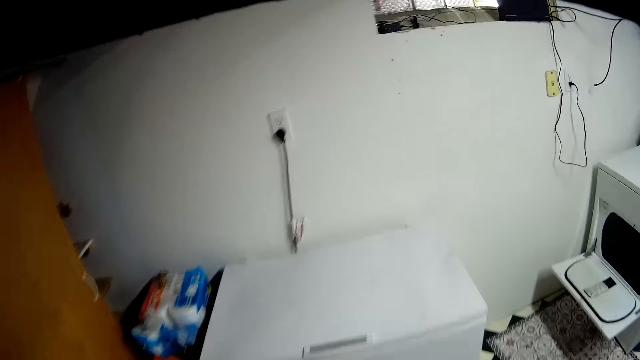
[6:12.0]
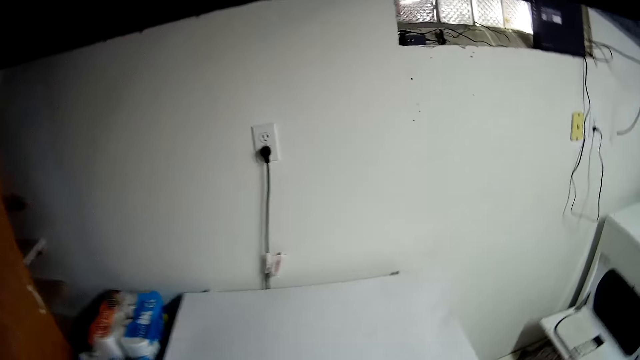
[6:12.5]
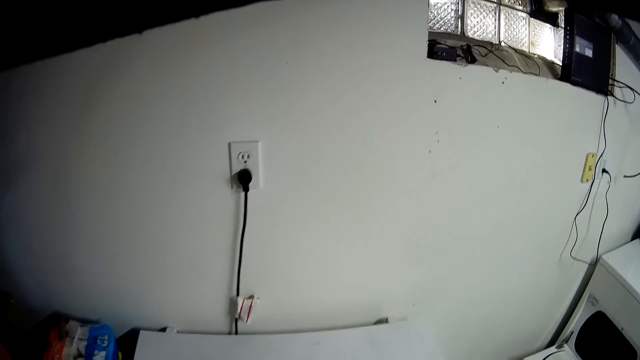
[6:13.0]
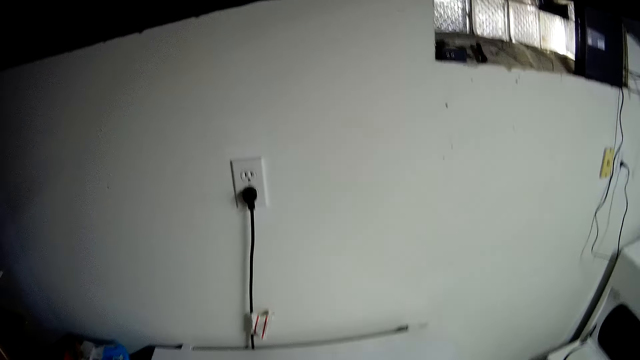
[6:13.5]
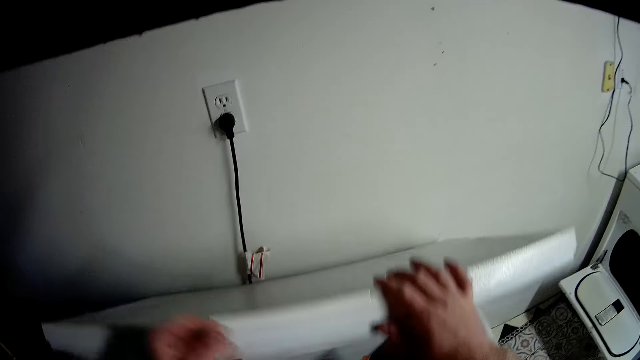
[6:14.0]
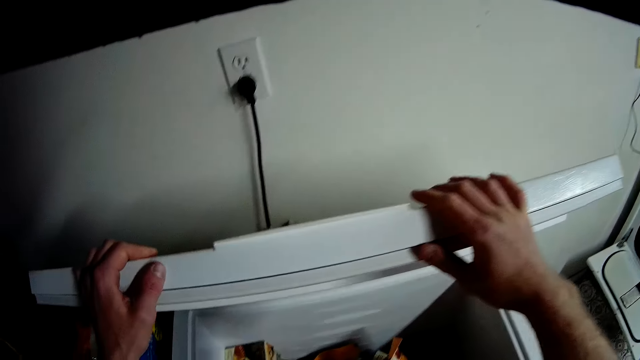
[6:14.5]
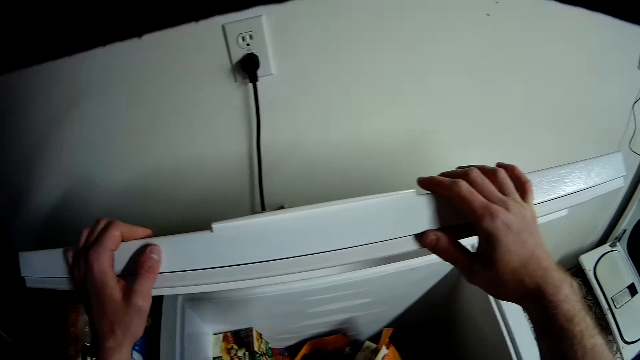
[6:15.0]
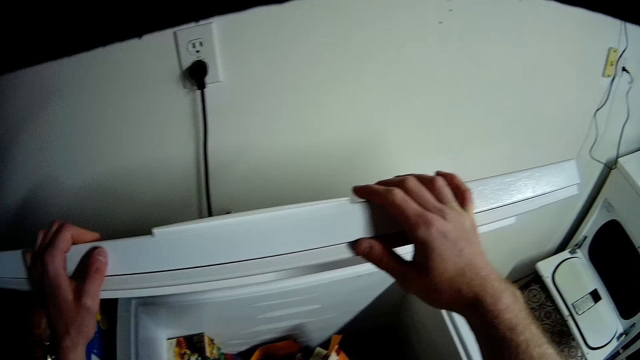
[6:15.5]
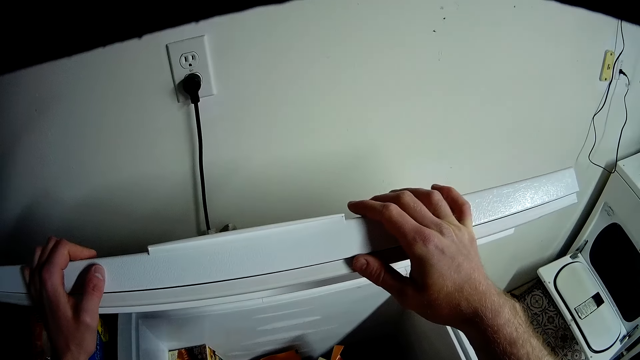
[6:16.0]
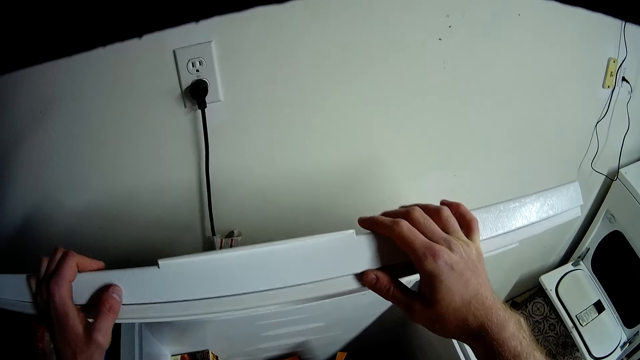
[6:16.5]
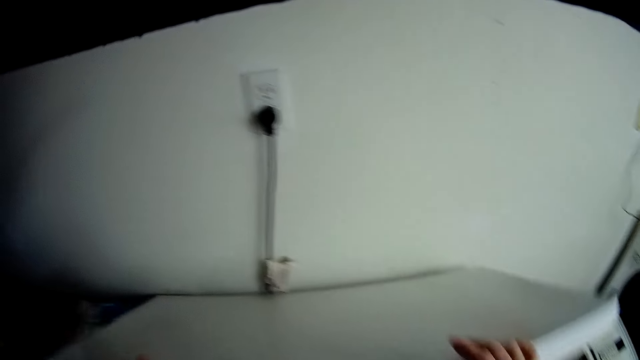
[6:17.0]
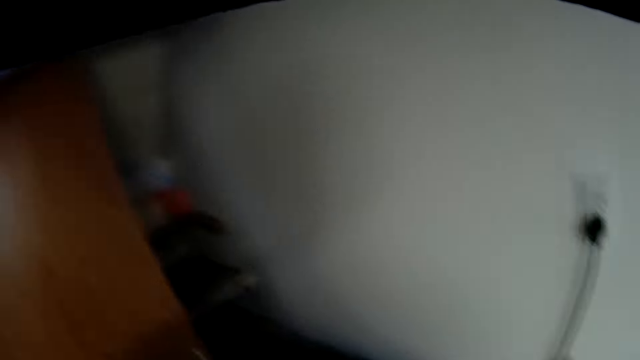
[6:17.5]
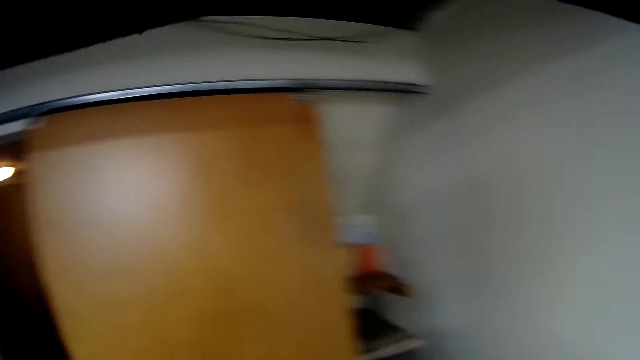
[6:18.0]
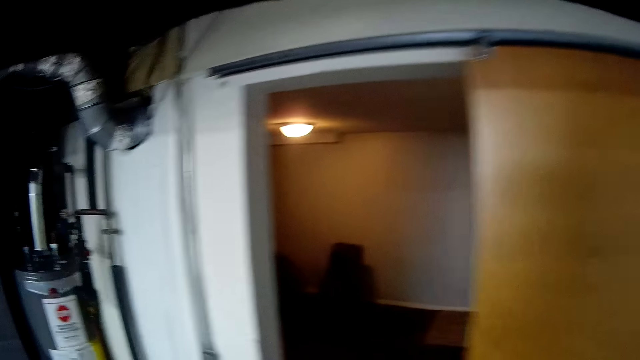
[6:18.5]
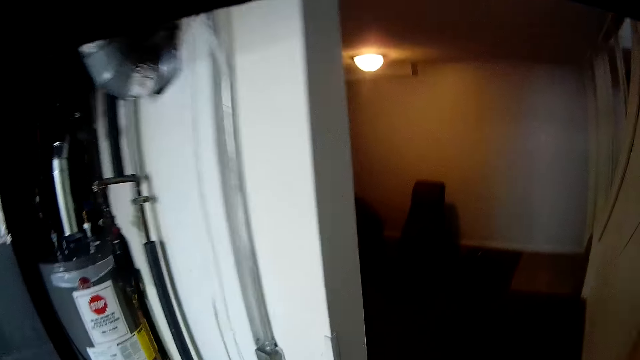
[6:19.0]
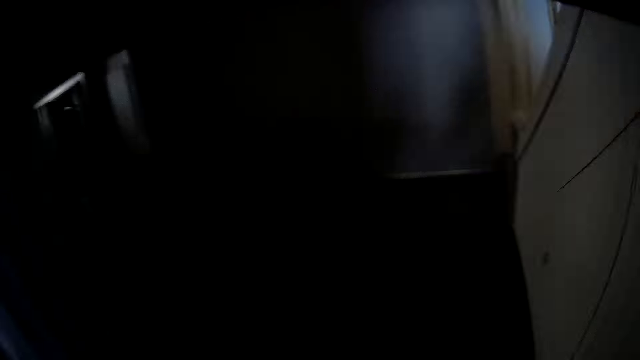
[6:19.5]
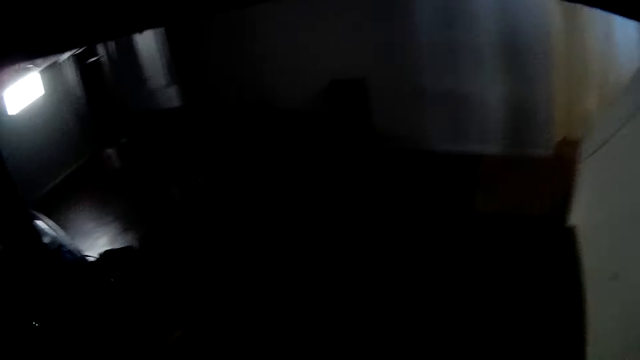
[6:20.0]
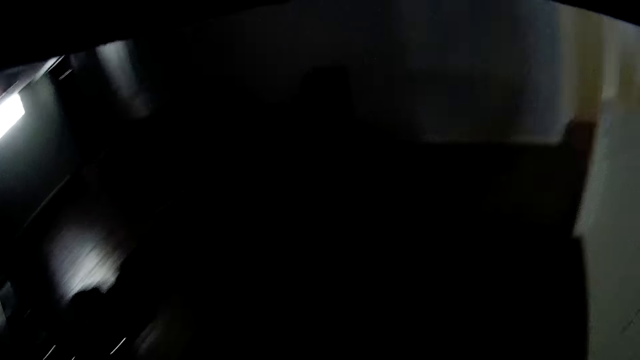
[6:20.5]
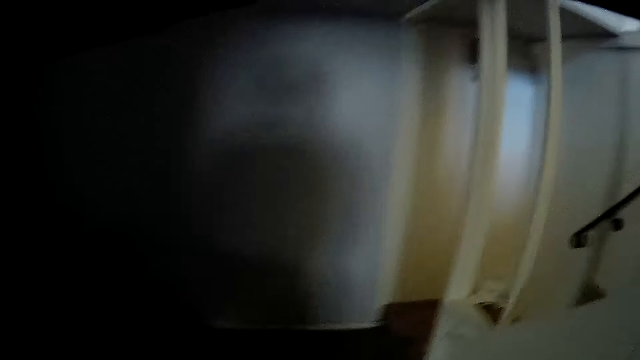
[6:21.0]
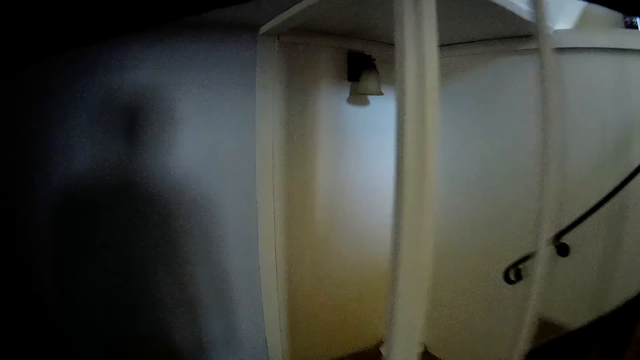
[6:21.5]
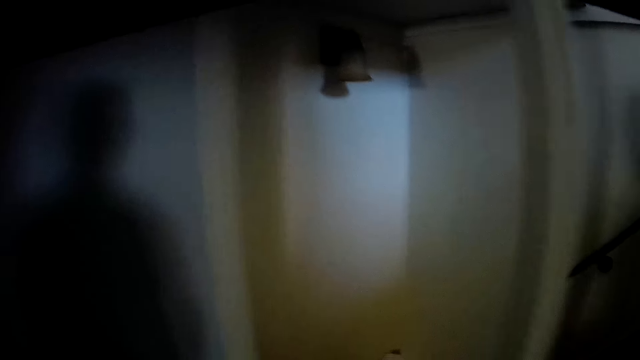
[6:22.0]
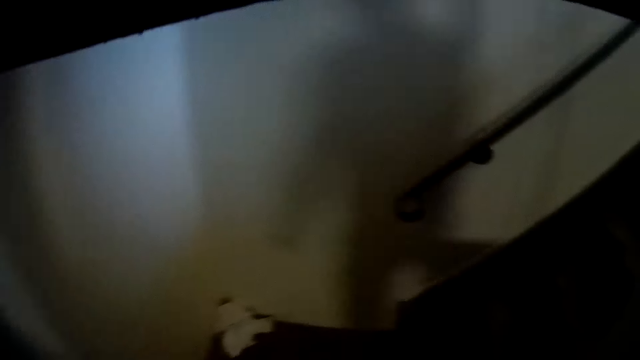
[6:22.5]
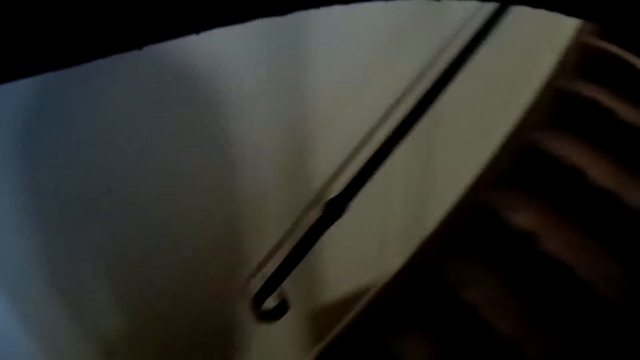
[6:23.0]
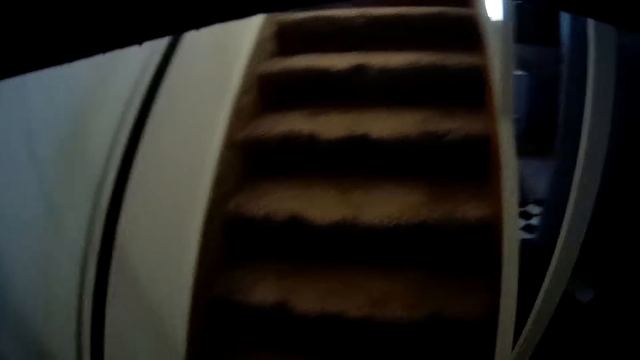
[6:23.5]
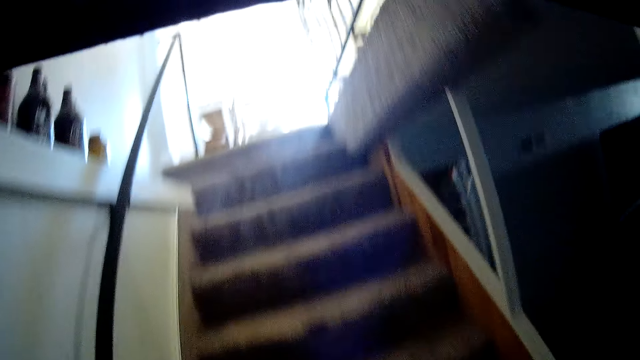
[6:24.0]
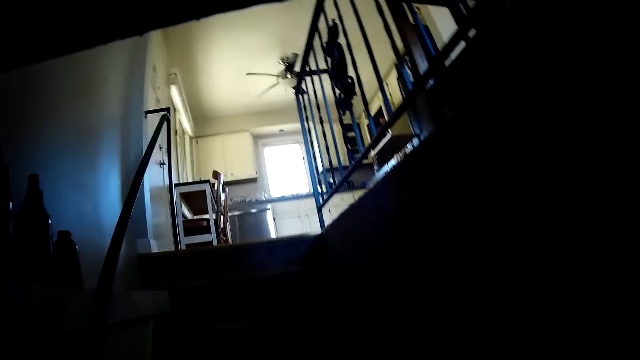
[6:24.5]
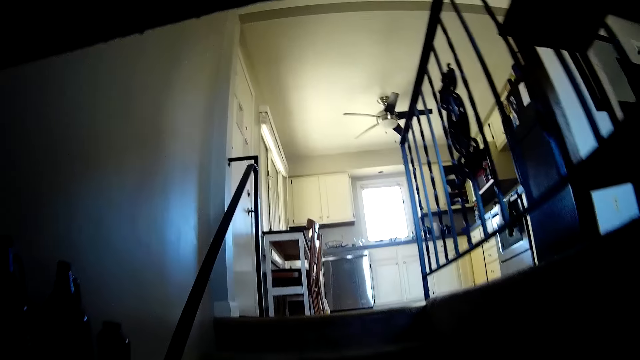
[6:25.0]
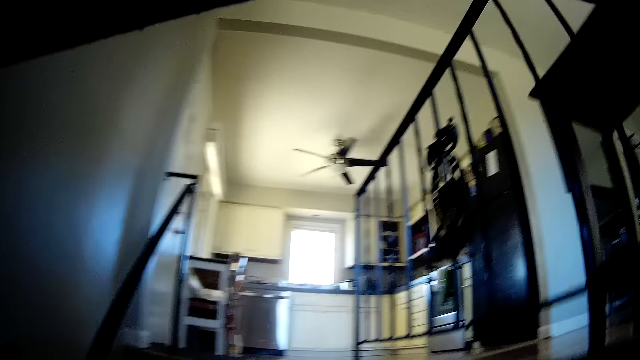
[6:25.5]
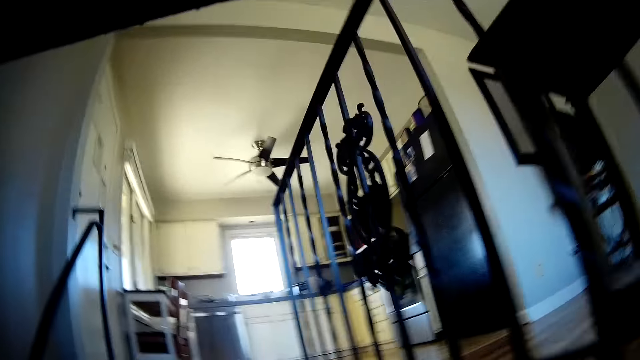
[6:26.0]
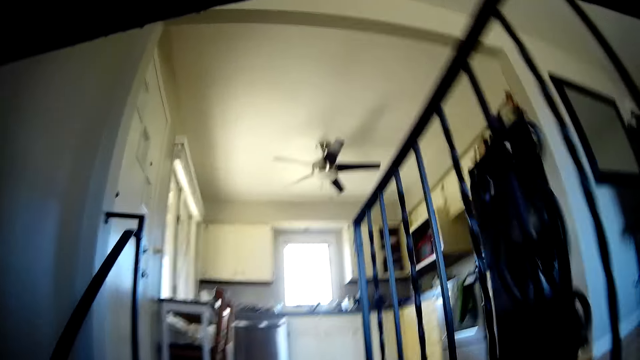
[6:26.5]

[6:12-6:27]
The camera wearer opens the freezer and closes the freezer. They walk out of the laundry room, up the stairway to a sitting room.

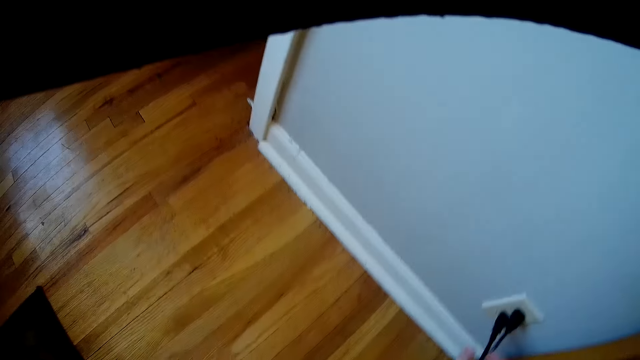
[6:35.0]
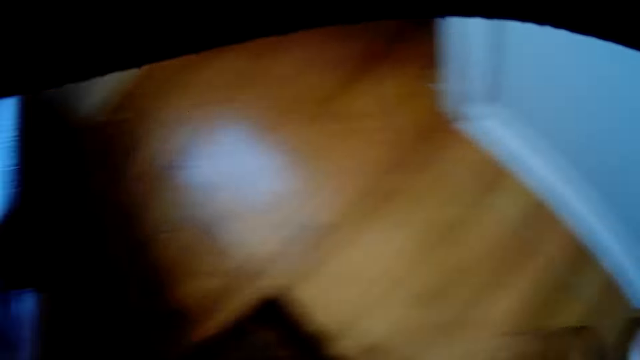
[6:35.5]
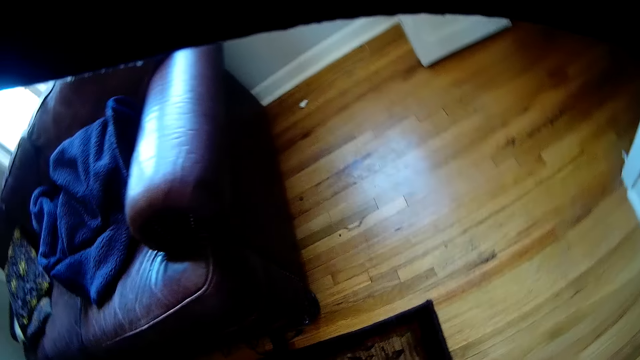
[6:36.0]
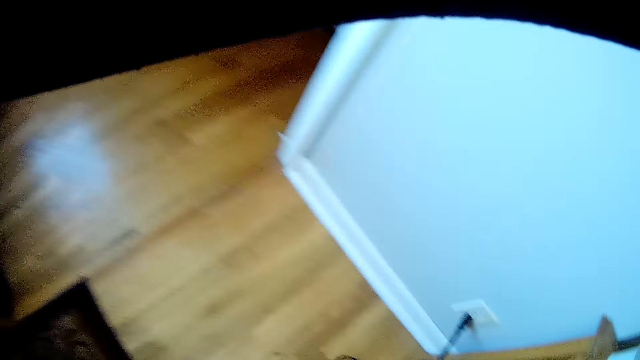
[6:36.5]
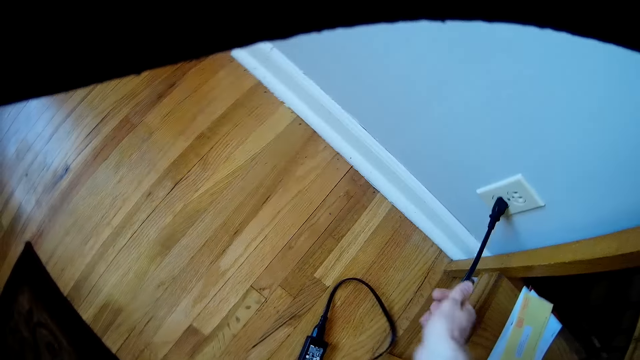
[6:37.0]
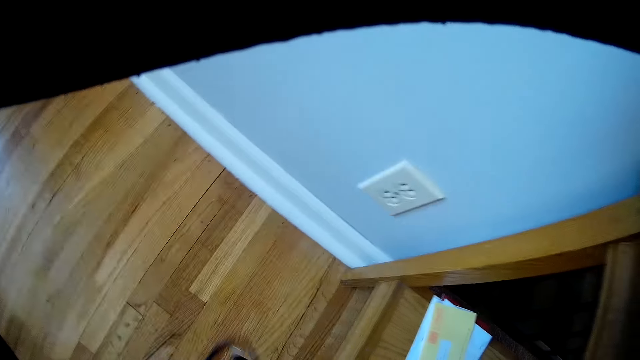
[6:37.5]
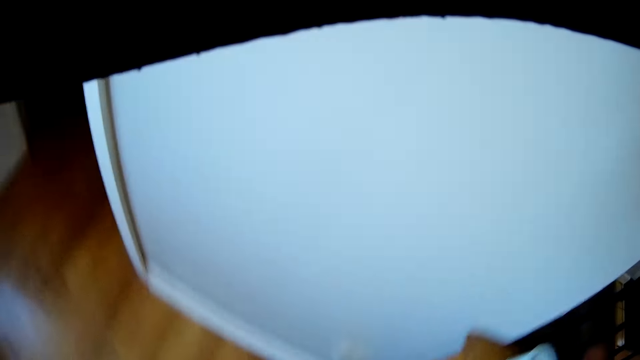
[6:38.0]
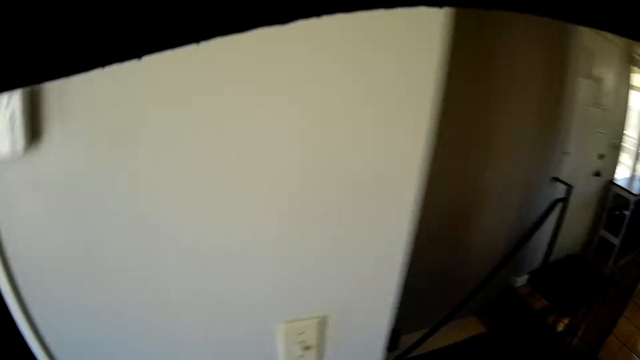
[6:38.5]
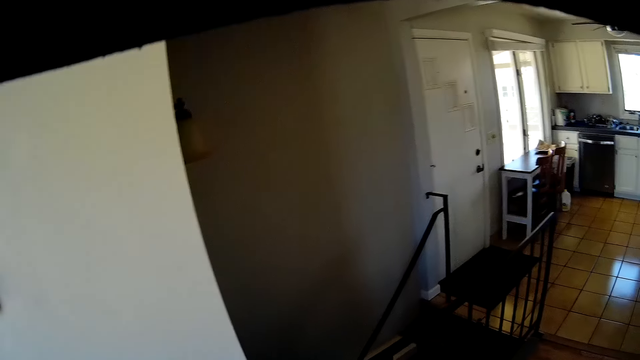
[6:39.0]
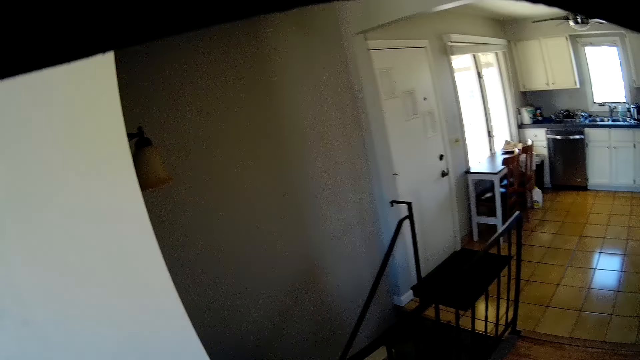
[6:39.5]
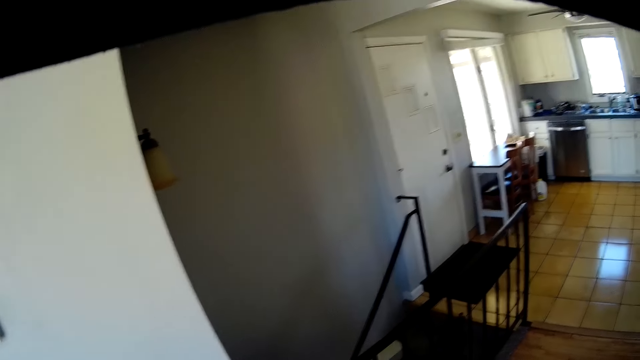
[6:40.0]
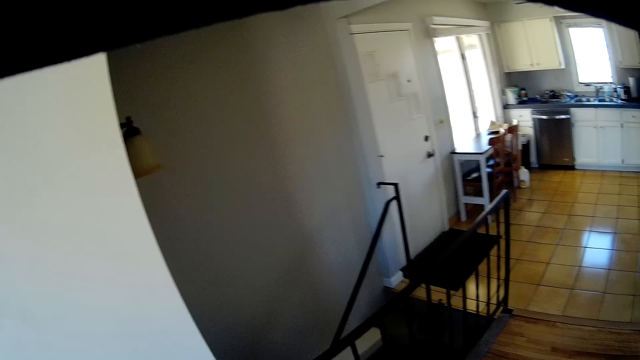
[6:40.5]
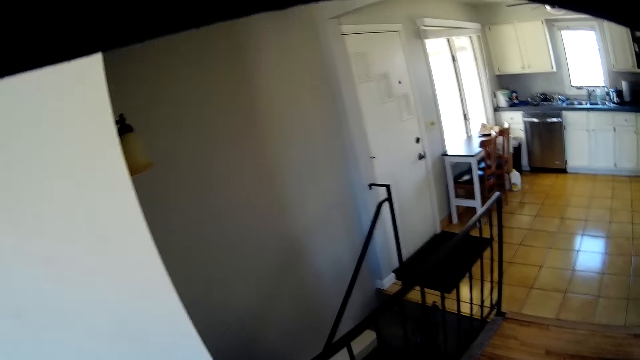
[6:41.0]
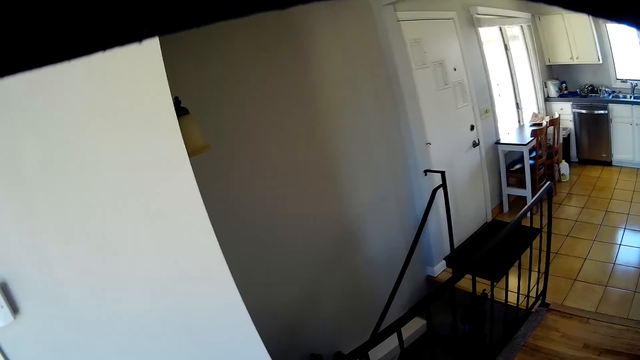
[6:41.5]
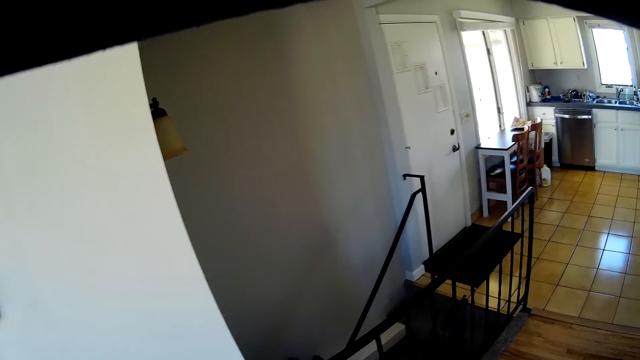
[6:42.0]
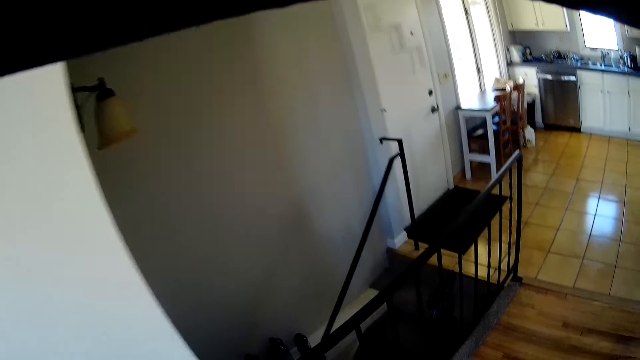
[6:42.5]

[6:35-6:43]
The camera wearer unplugs two wires from a socket with his right hand. He takes a wire off the floor with his left hand. He looks around the room.
